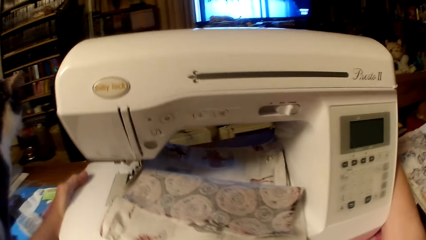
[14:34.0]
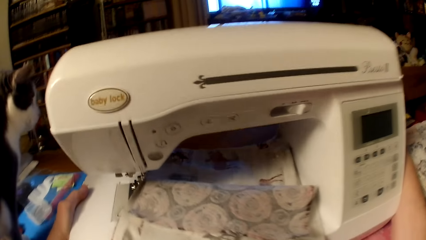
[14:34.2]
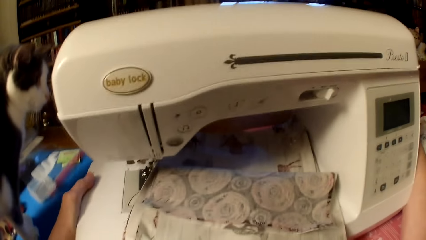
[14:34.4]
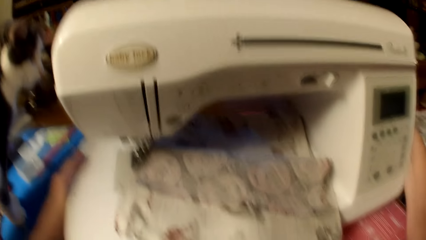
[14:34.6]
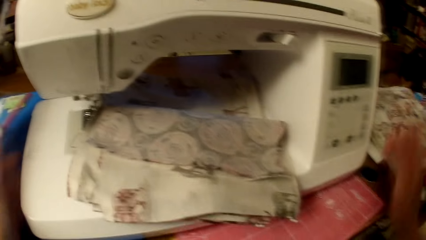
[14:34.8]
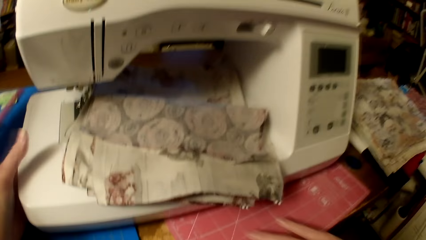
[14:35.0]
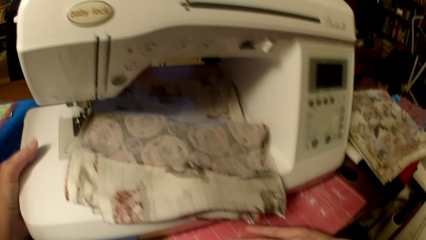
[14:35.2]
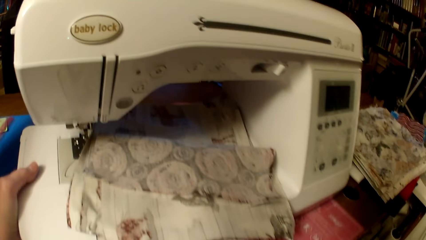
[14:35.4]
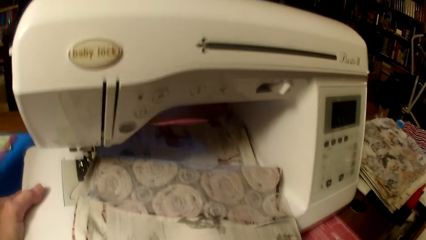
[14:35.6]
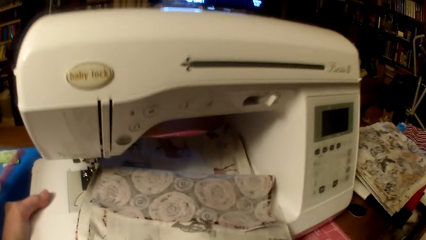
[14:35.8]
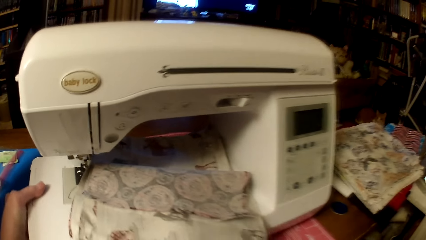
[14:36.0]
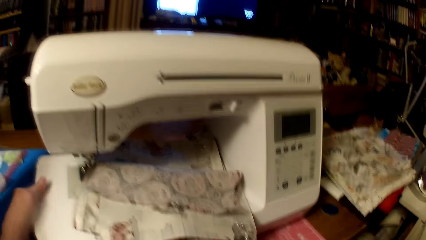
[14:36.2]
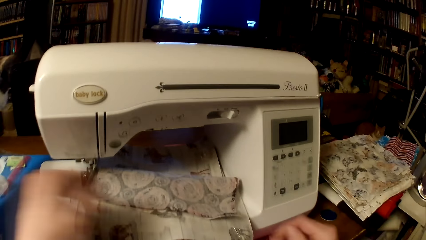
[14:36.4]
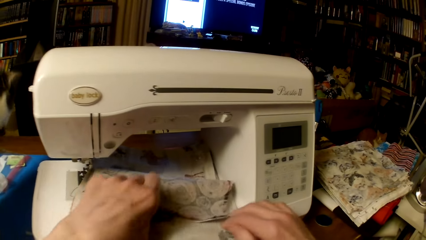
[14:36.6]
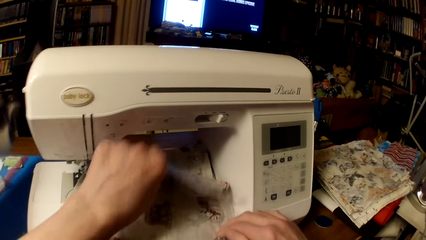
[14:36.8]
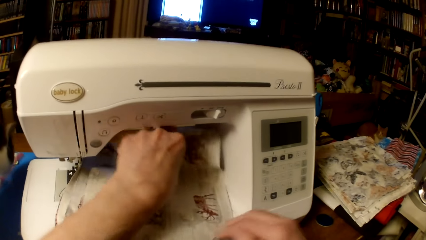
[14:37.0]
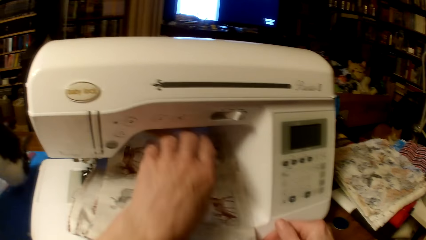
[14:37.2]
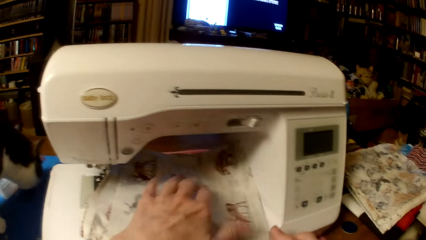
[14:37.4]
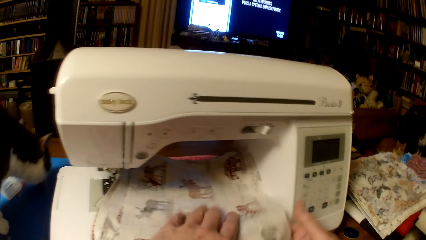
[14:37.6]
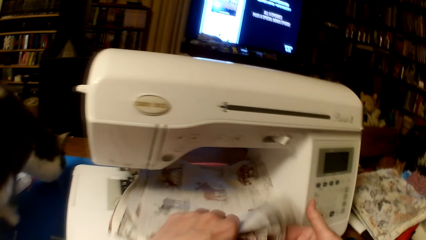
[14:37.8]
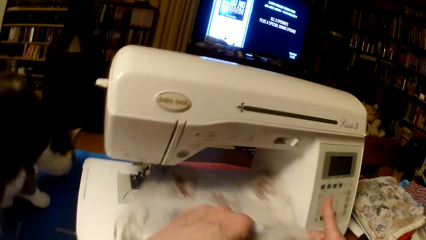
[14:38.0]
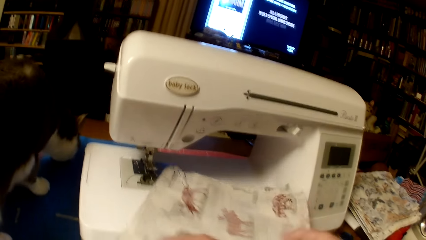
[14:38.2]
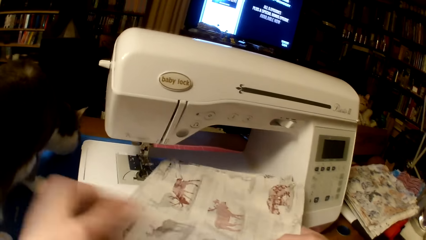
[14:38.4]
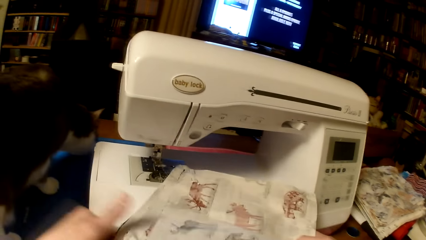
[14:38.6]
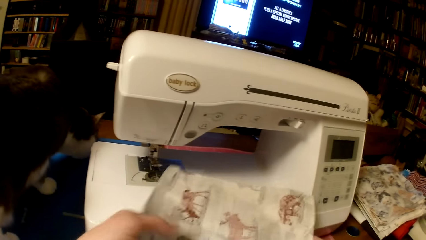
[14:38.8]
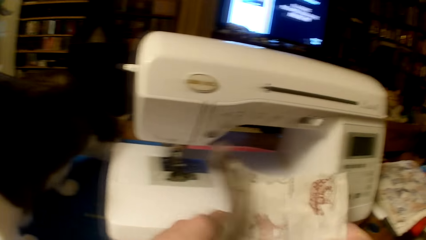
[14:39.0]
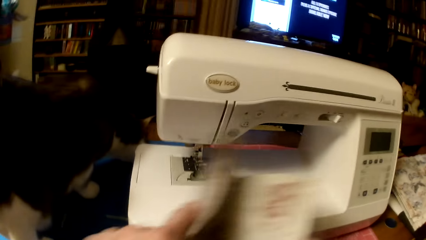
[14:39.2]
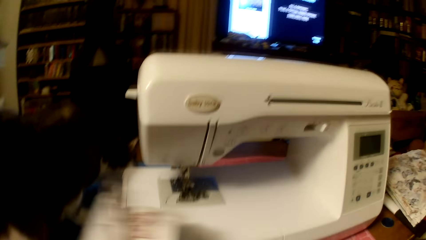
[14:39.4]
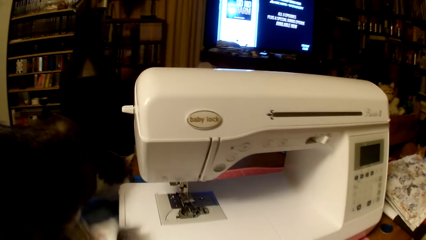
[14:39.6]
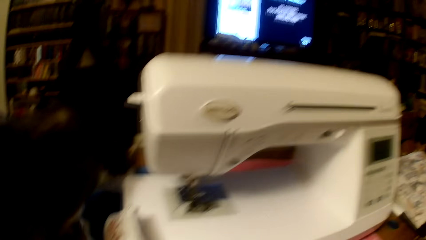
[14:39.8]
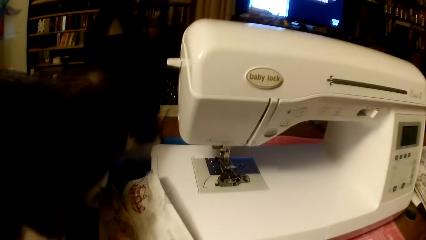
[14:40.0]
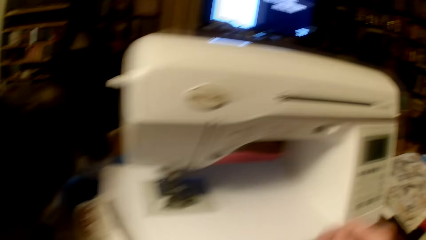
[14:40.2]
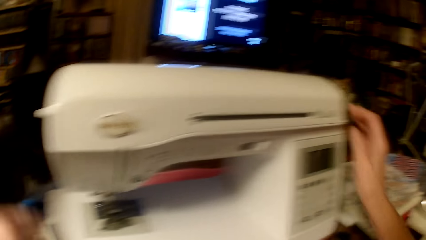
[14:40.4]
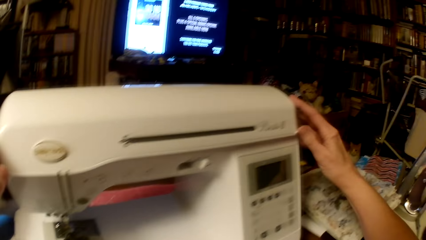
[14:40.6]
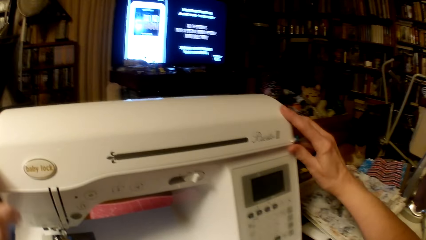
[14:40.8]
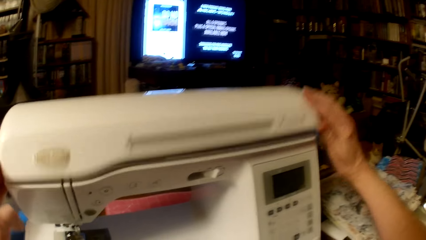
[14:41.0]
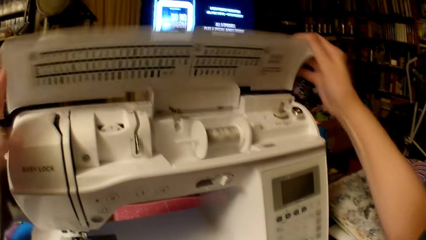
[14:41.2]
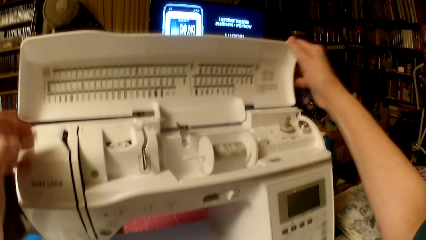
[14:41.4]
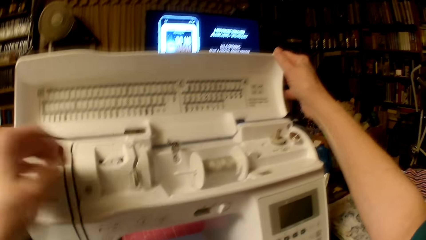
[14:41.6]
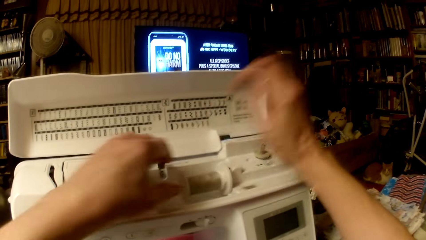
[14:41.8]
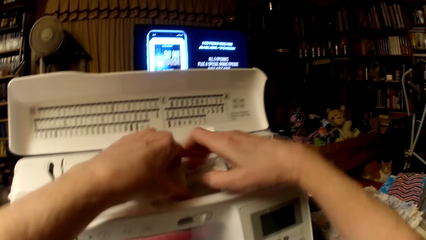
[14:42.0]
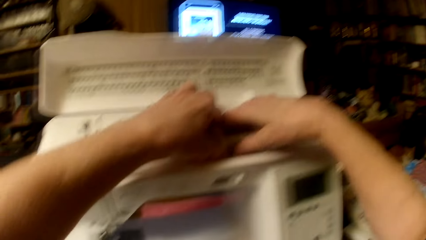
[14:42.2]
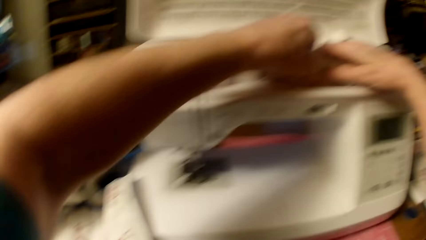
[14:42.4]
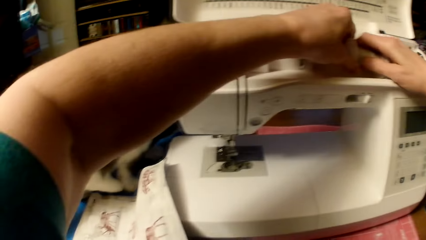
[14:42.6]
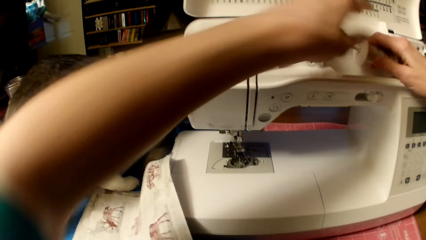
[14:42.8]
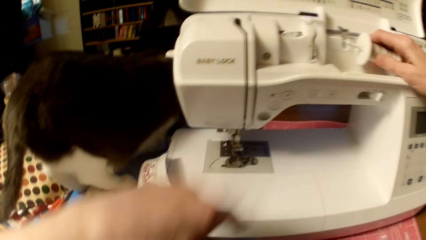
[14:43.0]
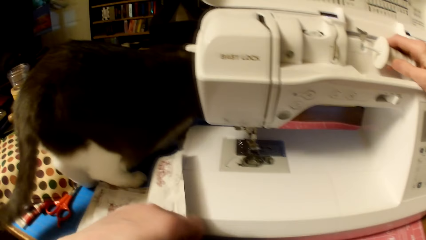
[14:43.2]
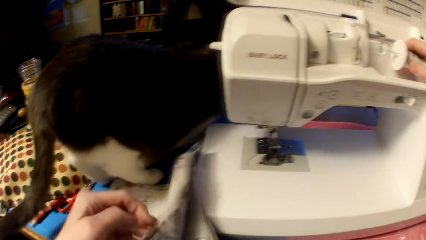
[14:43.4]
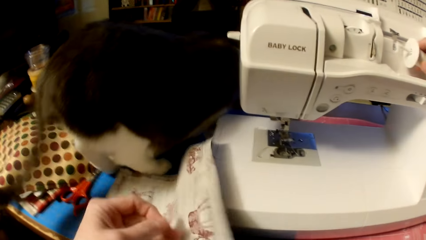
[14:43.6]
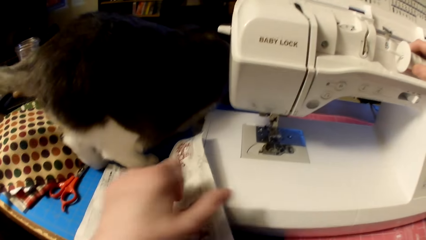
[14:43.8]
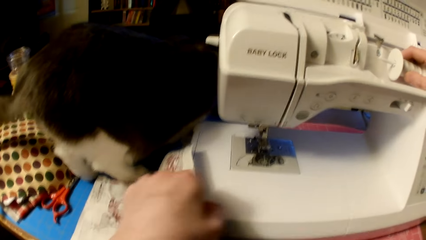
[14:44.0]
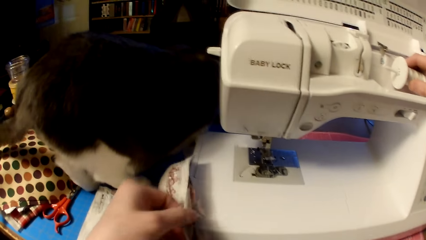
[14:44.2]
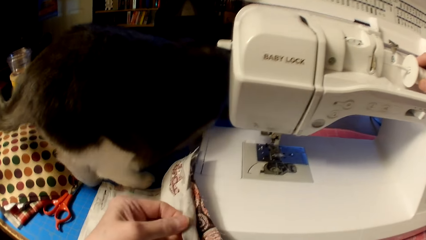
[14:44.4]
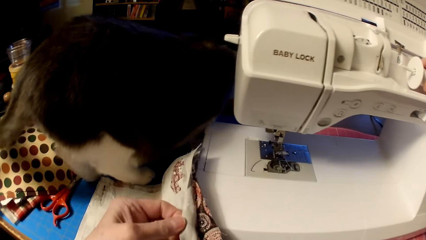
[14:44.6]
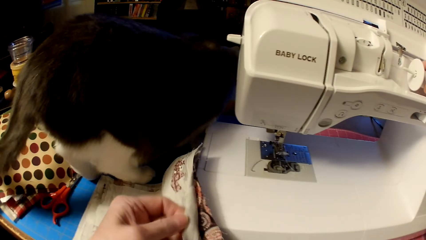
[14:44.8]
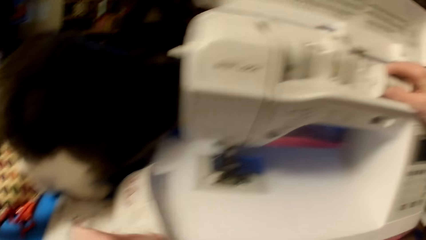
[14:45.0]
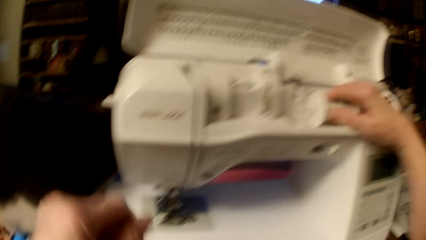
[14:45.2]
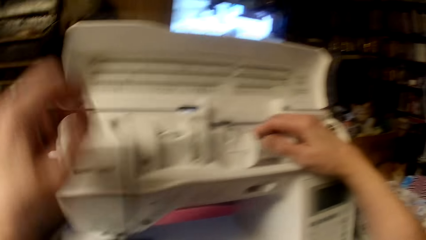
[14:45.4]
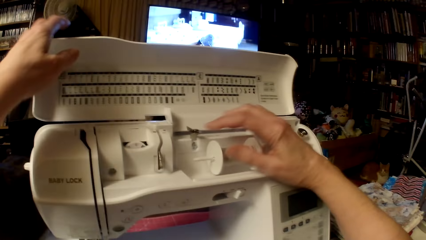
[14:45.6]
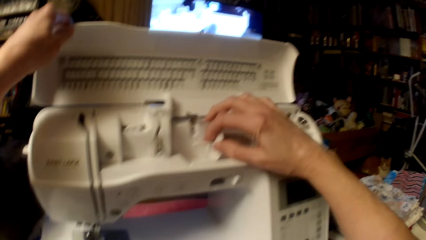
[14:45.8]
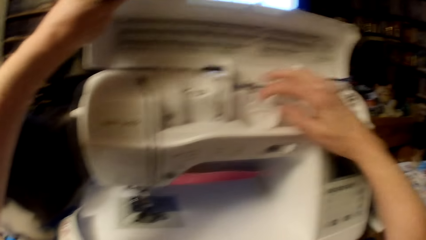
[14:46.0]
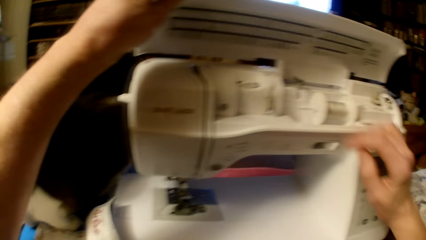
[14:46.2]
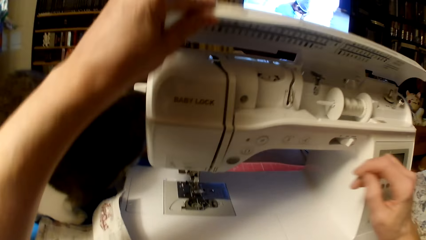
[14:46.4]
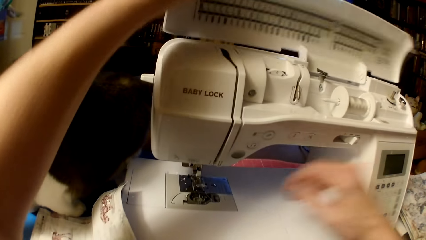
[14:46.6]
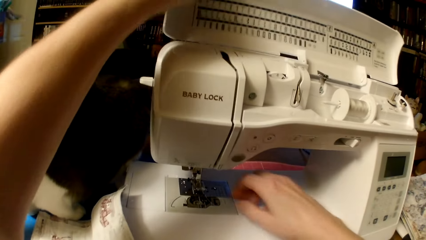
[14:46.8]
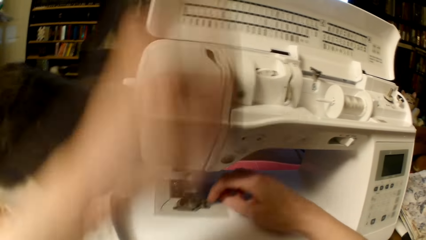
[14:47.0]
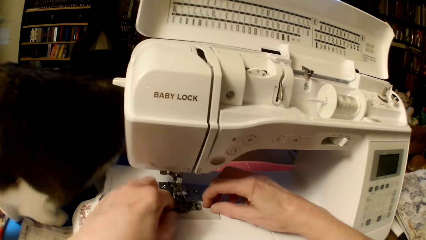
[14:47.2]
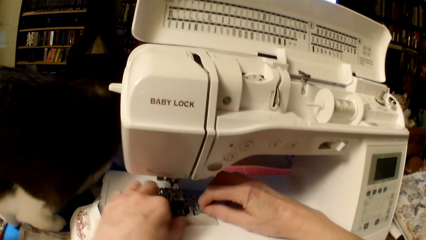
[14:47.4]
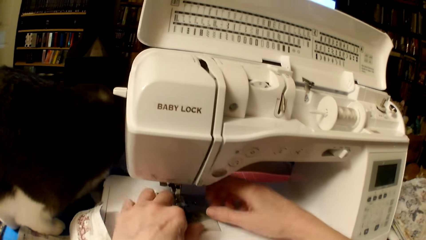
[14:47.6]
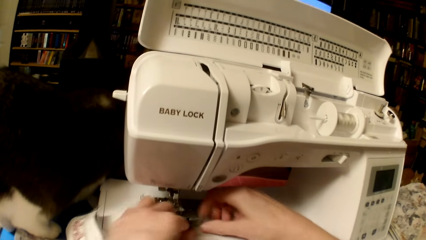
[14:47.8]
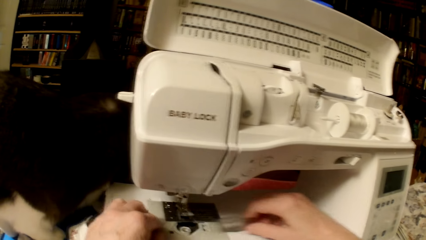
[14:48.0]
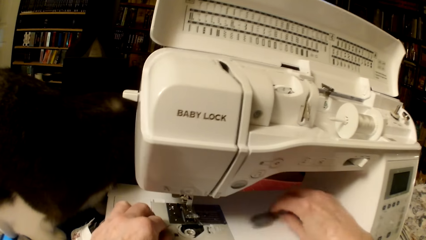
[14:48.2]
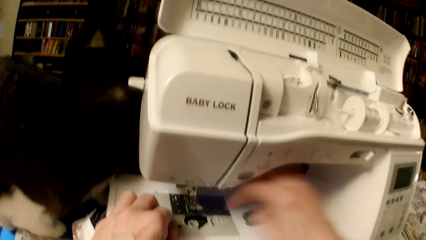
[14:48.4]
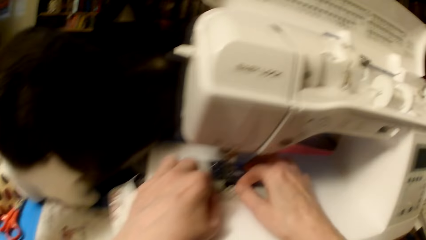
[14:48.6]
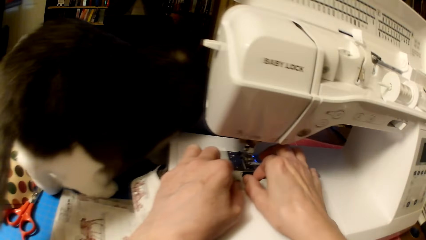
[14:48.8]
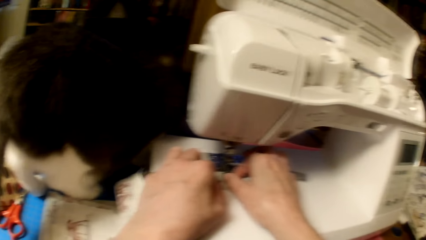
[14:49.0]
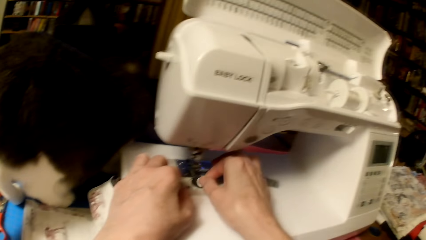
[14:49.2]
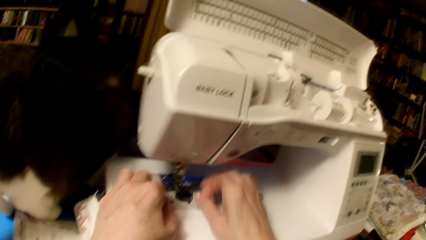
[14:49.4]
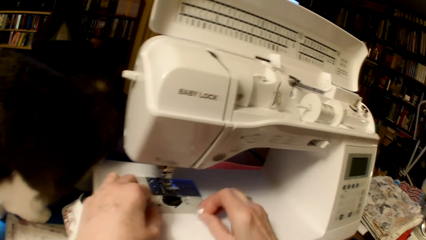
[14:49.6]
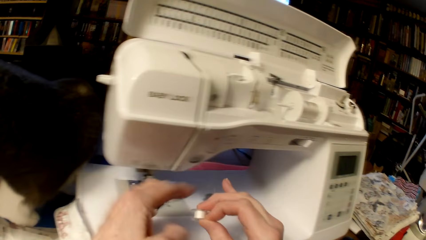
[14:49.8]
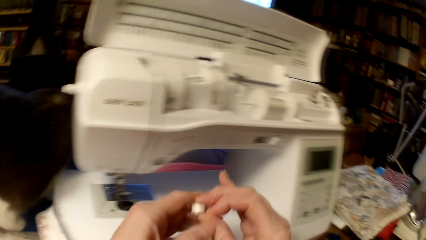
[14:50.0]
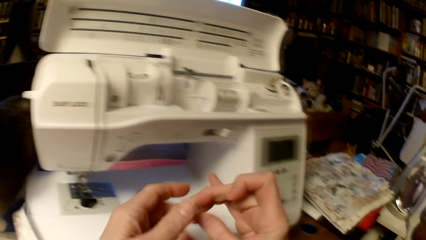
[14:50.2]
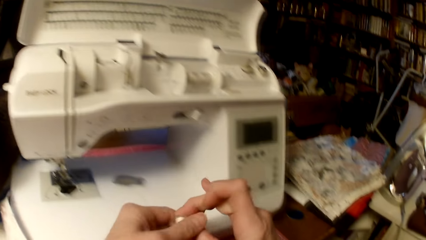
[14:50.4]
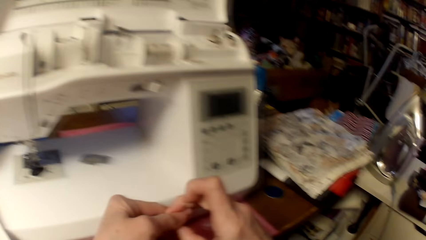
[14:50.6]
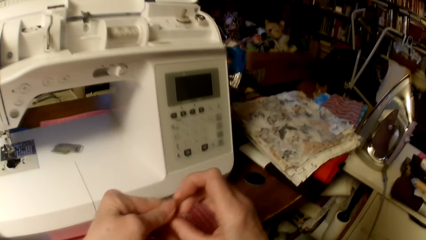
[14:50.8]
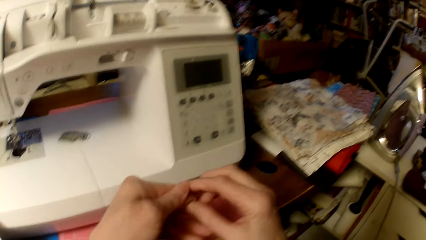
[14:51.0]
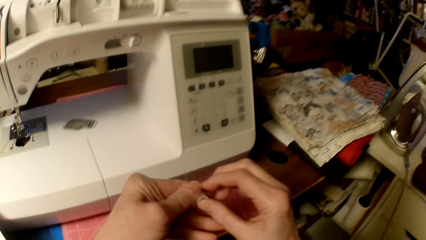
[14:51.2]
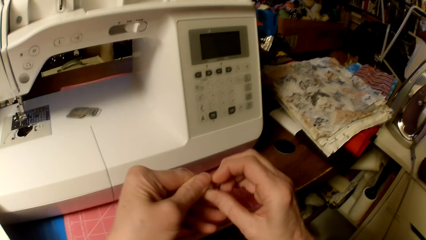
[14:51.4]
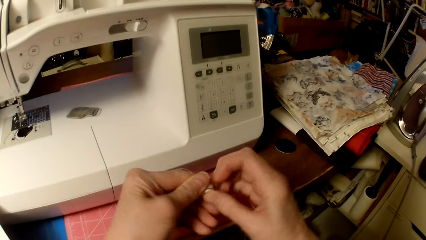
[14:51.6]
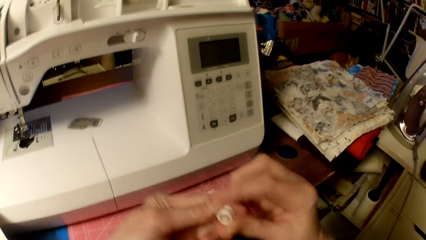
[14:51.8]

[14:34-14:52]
The camera wearer pulls the sewing machine. They unfold the pieces of cloth. They pick the pieces of cloth from the sewing machine. They put the pieces of cloth on the table. They open the sewing machine. They lift the sewing machine top. They hold a sewing thread. They look at the pieces of cloth. They hold the spool cap. They move the sewing machine cover. They remove the bobbin slide plate or bobbin case. They pick a bobbin.
